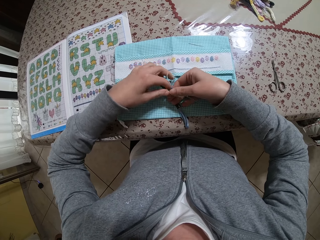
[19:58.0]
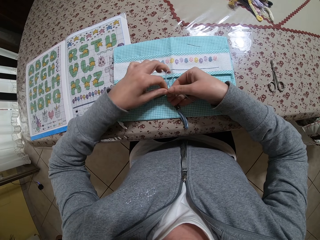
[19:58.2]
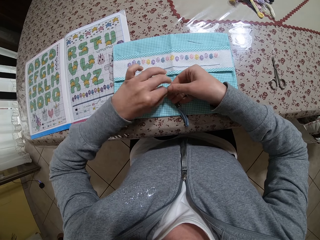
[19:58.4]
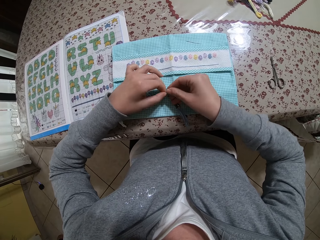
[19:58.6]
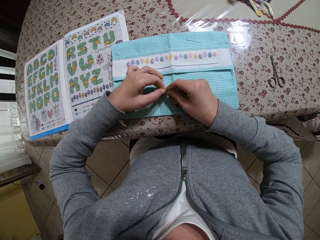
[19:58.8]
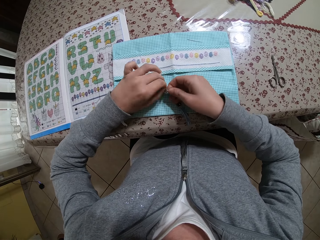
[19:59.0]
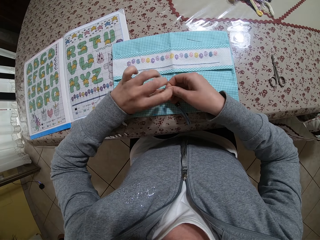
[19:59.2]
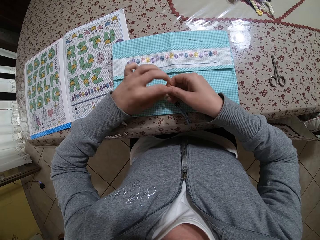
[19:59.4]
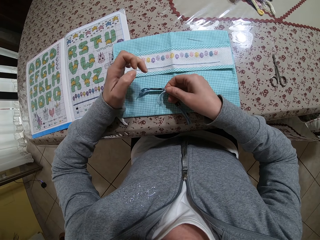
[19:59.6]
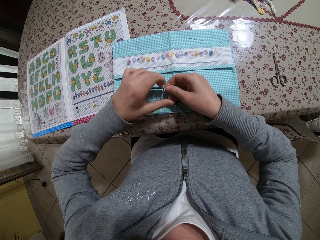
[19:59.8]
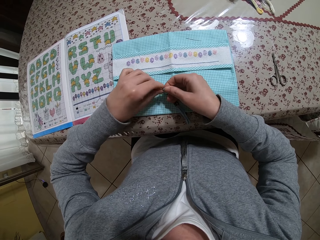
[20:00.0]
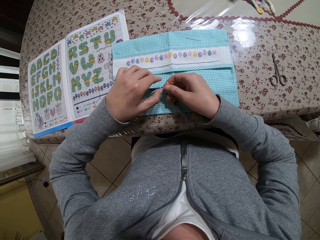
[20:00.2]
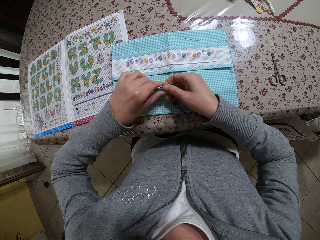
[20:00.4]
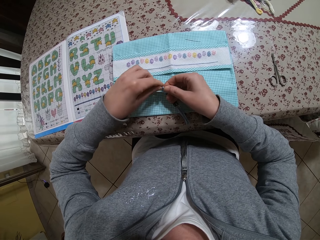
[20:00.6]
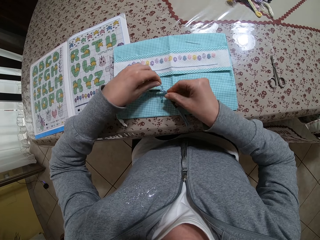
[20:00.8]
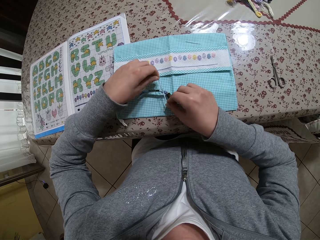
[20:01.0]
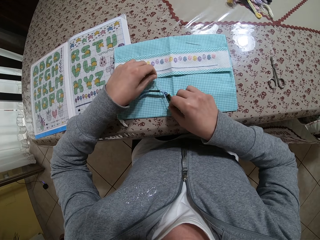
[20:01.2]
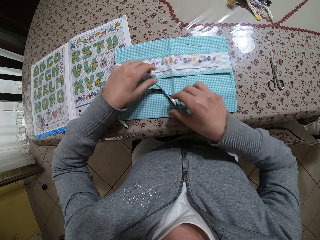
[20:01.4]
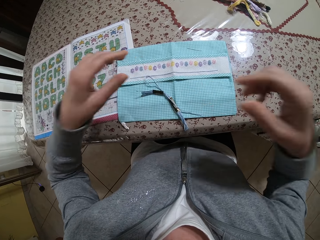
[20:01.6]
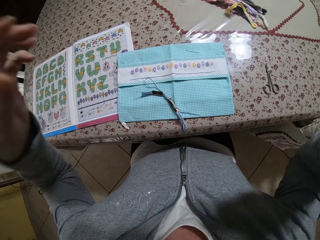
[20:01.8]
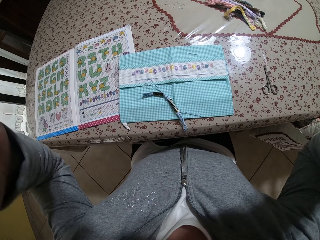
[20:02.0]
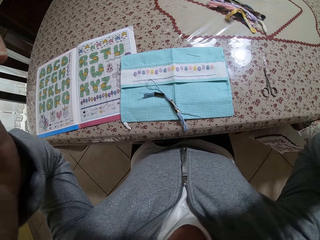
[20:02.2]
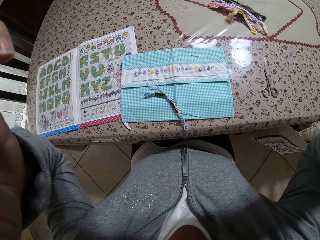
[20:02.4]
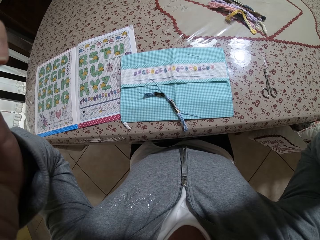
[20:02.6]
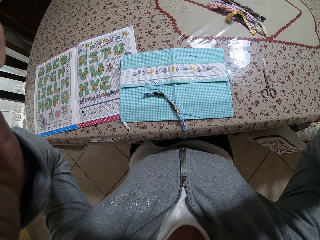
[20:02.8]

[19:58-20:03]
The camera wearer reaches for the camera with her hands. She adjusts the camera on her head with both hands. She stares at the fabric.
